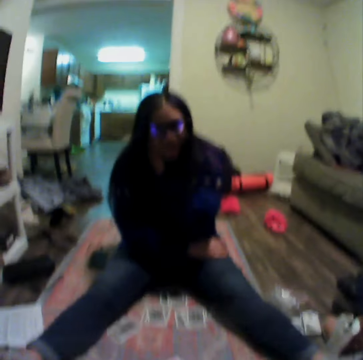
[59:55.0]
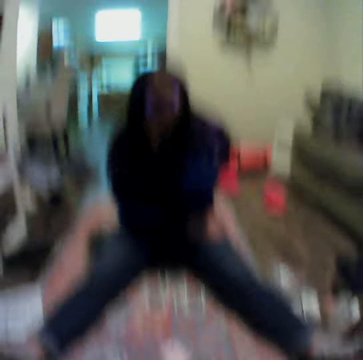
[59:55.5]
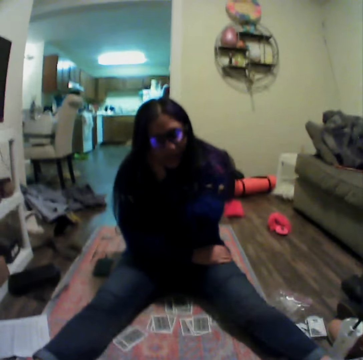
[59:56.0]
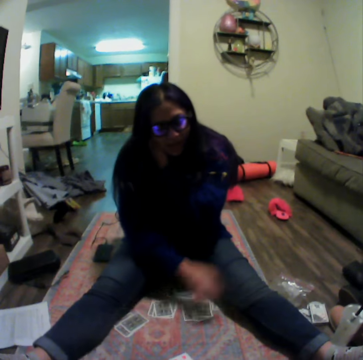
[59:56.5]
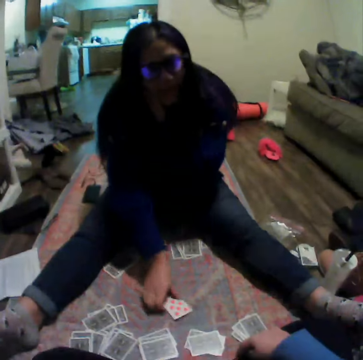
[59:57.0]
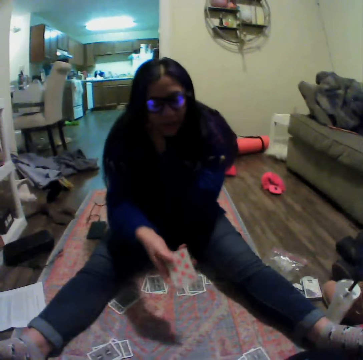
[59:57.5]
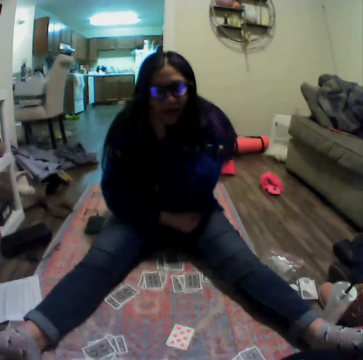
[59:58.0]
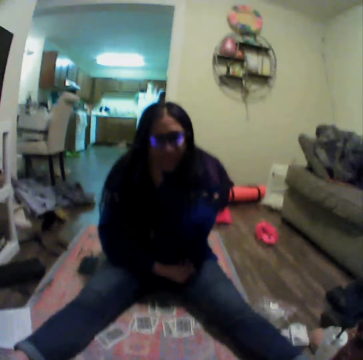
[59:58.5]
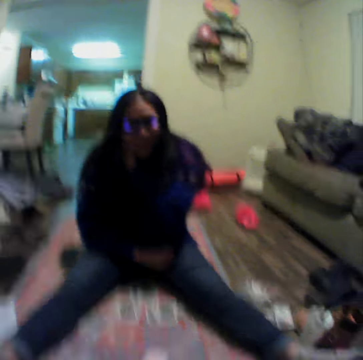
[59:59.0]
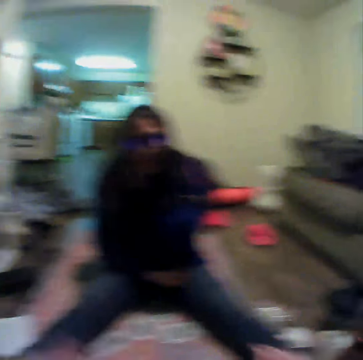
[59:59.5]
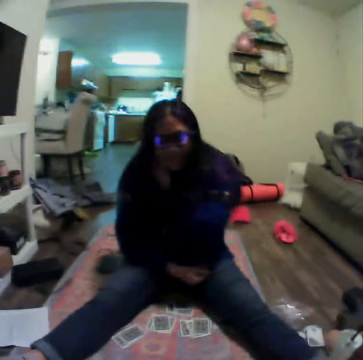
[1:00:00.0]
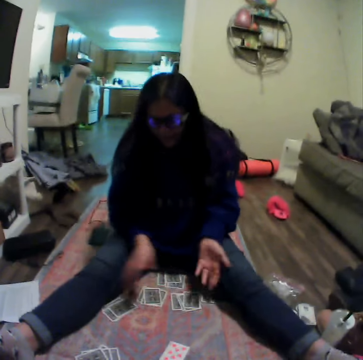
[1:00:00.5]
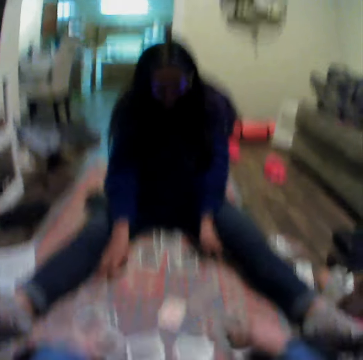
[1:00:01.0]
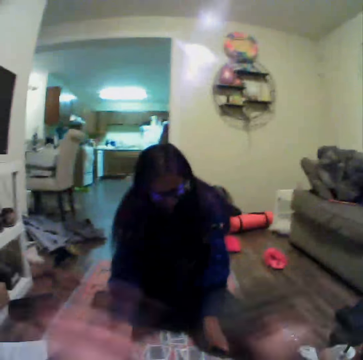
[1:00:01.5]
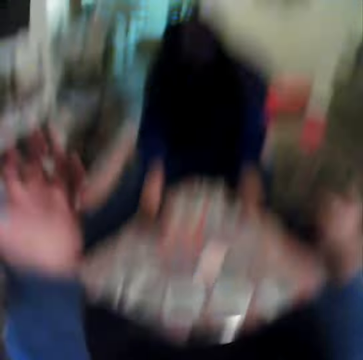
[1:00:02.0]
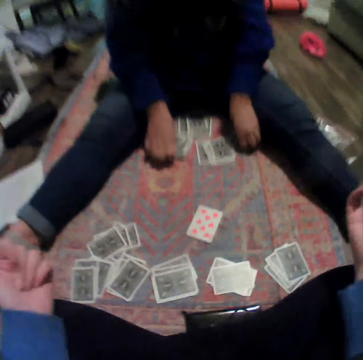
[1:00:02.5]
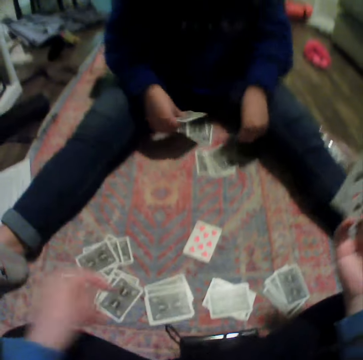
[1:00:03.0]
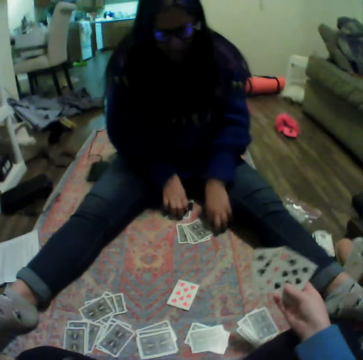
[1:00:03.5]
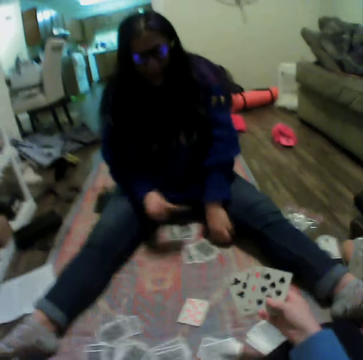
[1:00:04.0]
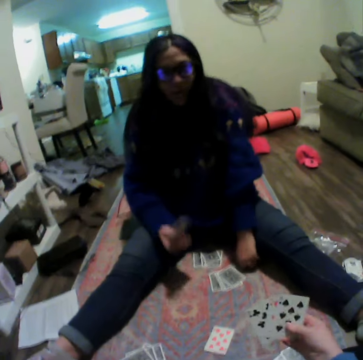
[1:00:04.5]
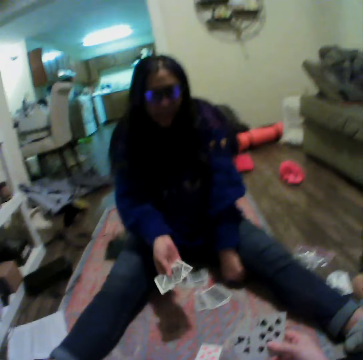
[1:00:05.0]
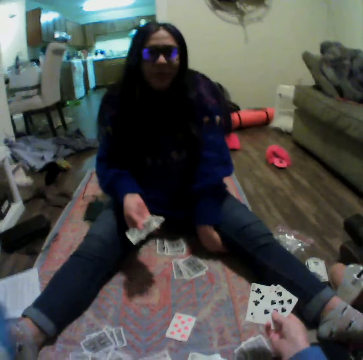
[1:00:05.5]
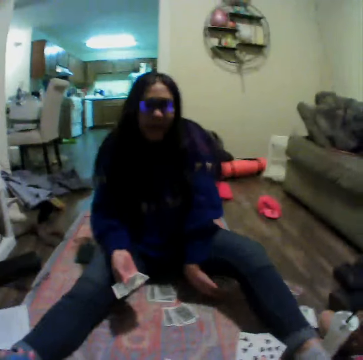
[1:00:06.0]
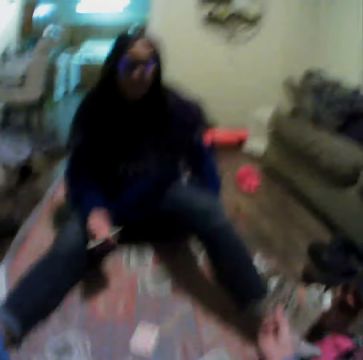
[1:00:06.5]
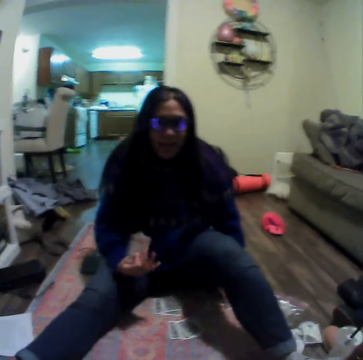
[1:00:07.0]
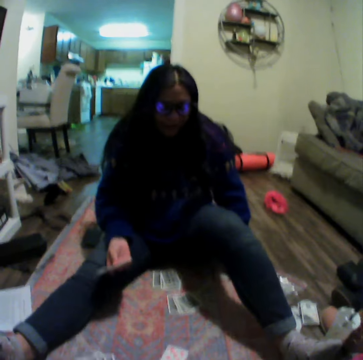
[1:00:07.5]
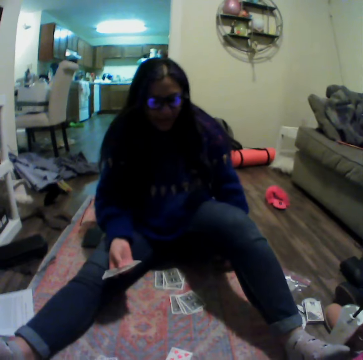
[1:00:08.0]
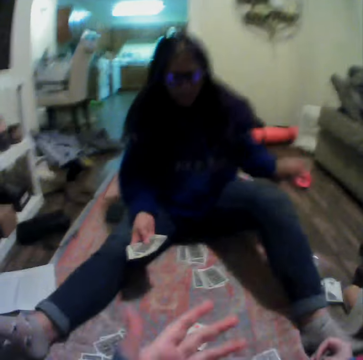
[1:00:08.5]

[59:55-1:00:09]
A woman picks up a card. The woman drops the card. The woman collects cards on the floor.

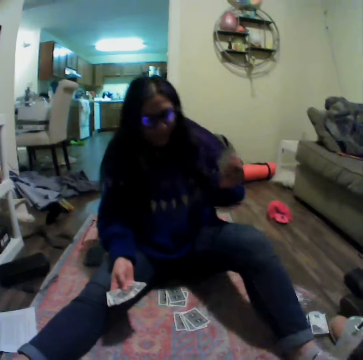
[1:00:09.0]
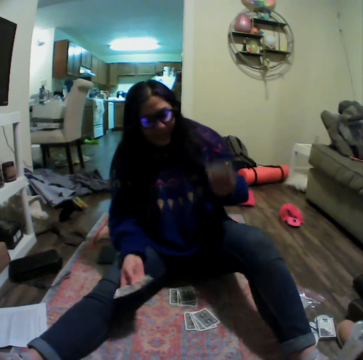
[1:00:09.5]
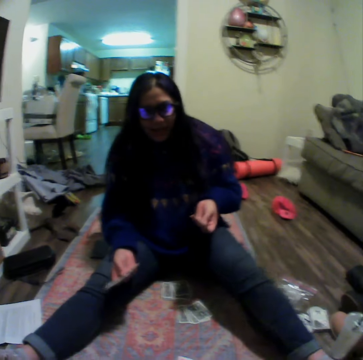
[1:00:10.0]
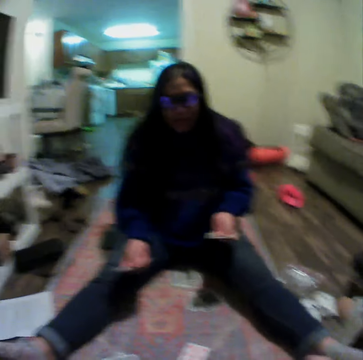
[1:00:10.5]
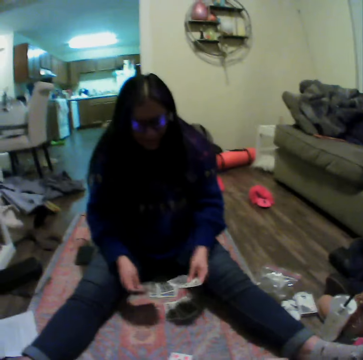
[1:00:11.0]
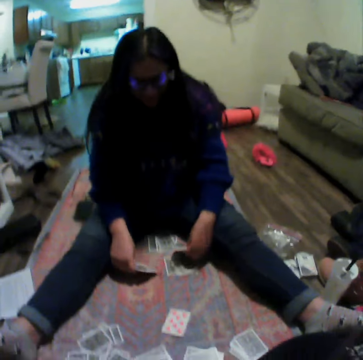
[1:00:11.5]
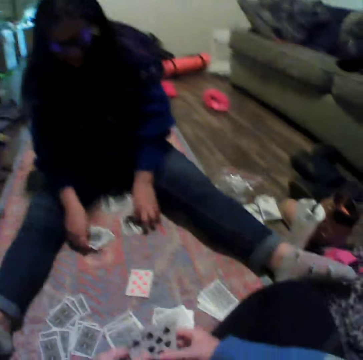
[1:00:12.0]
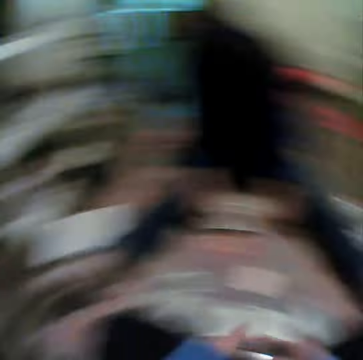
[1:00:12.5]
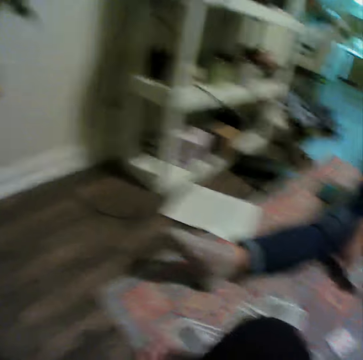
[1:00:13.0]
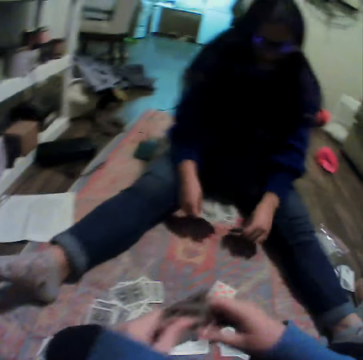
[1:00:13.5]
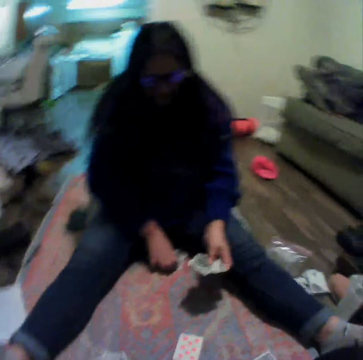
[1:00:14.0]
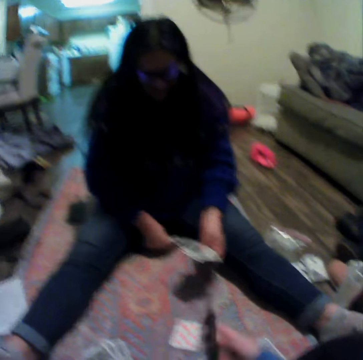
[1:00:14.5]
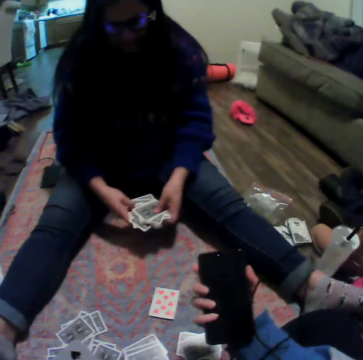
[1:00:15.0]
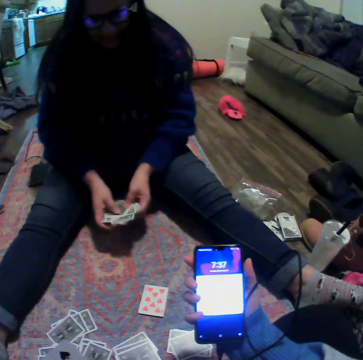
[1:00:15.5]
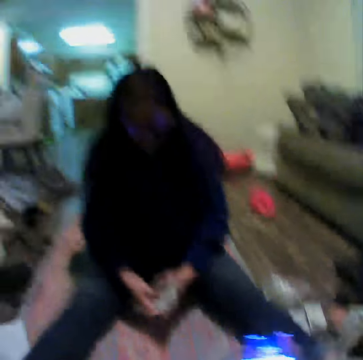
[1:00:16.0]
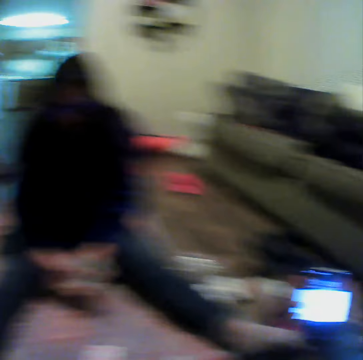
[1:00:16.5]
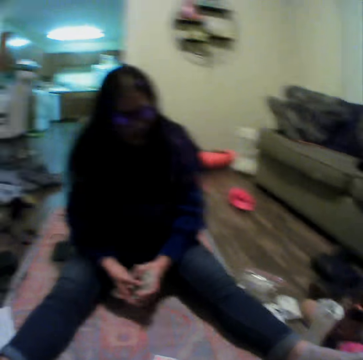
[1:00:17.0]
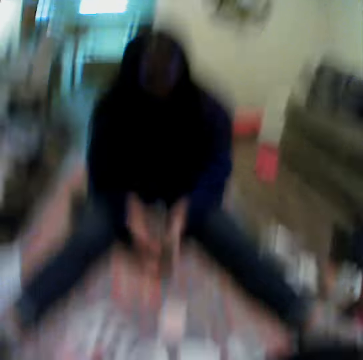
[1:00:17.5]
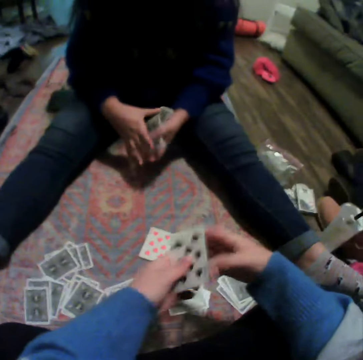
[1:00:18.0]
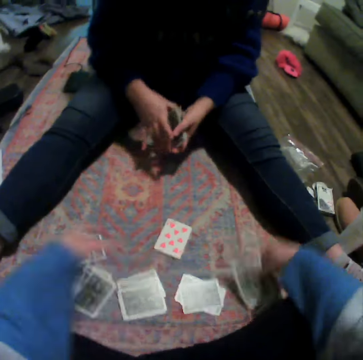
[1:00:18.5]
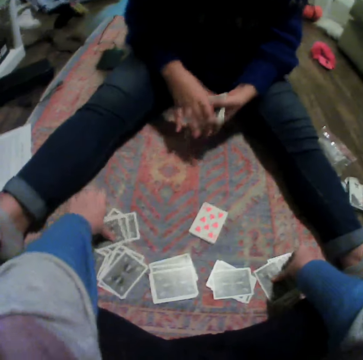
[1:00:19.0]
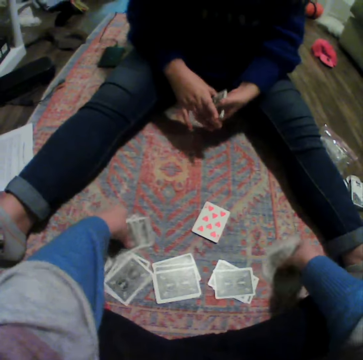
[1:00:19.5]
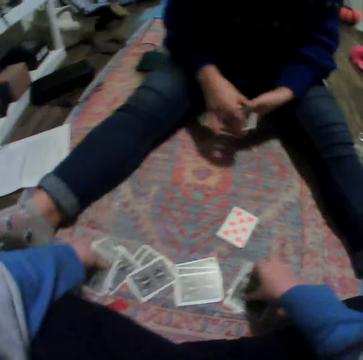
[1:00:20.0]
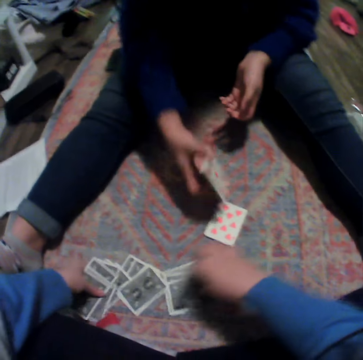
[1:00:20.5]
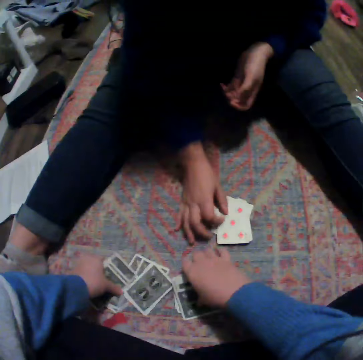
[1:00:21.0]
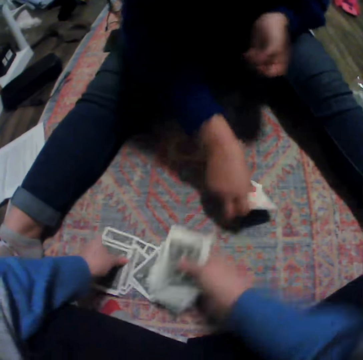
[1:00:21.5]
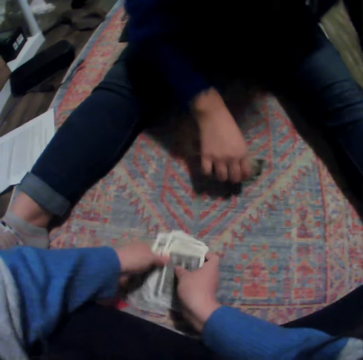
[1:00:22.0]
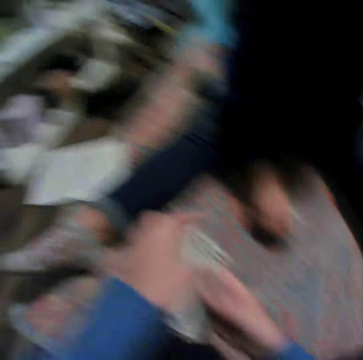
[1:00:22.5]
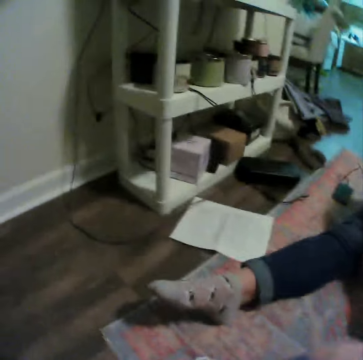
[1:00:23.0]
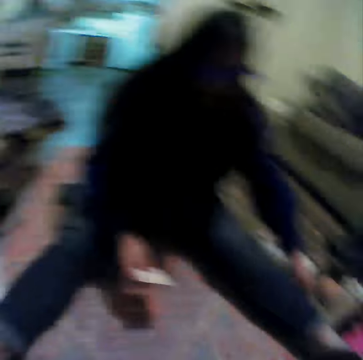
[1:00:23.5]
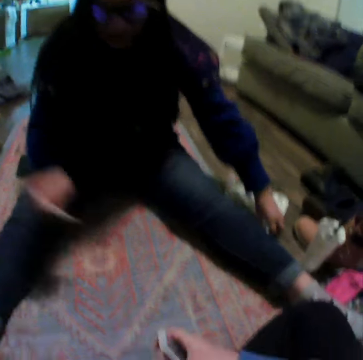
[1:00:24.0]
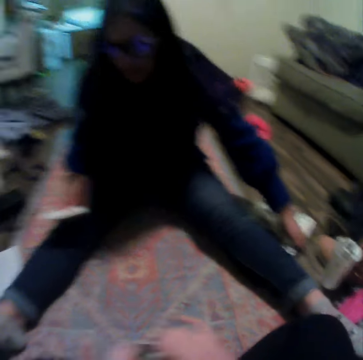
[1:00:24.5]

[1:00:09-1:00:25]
The camera wearer plays a card game with a woman on the floor. He picks up his phone on the floor. He uses the phone. He collects the cards on the floor. The woman collects the cards on the floor.

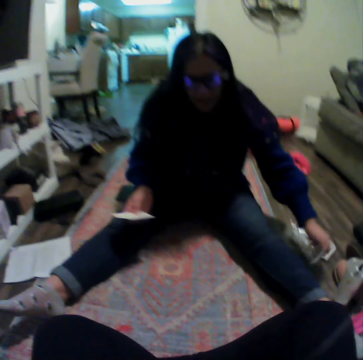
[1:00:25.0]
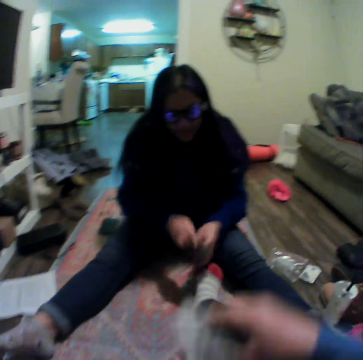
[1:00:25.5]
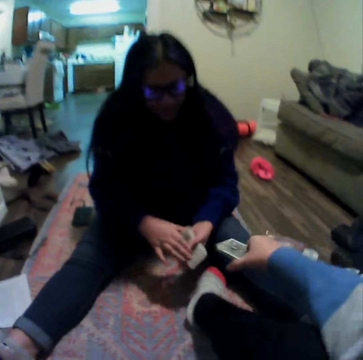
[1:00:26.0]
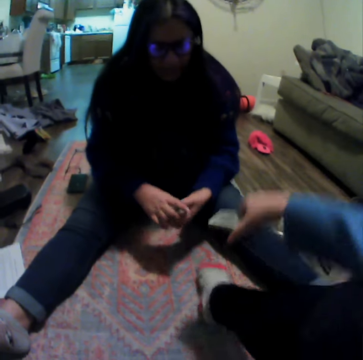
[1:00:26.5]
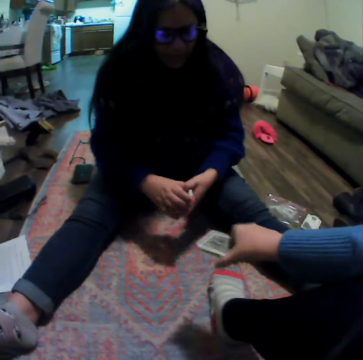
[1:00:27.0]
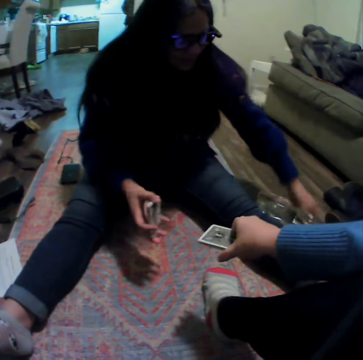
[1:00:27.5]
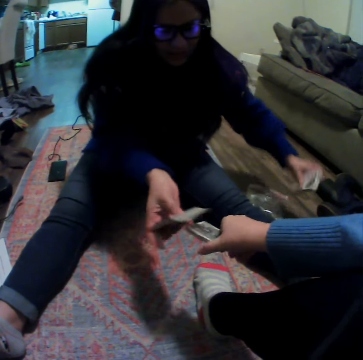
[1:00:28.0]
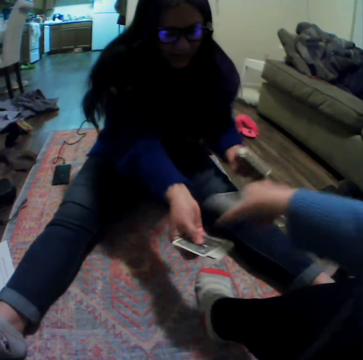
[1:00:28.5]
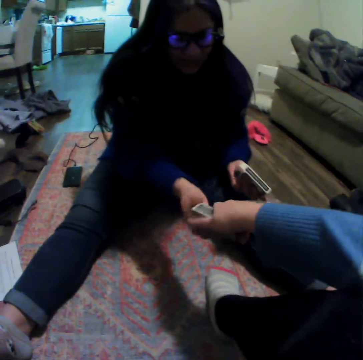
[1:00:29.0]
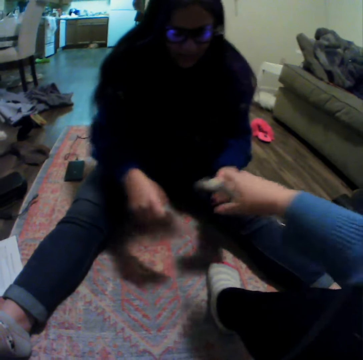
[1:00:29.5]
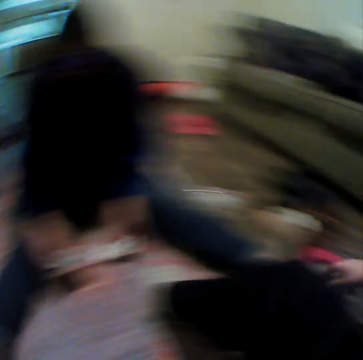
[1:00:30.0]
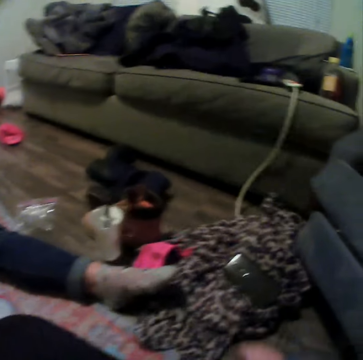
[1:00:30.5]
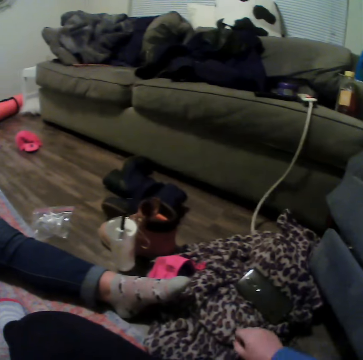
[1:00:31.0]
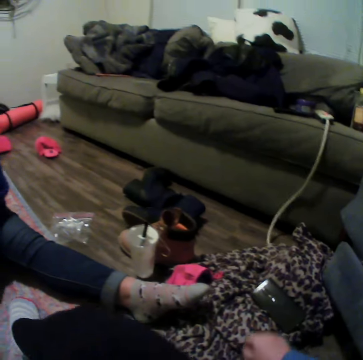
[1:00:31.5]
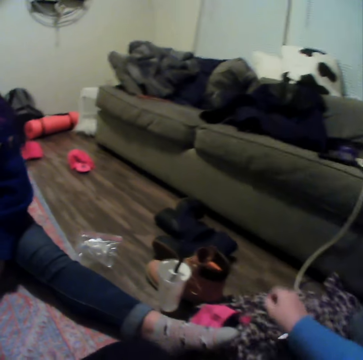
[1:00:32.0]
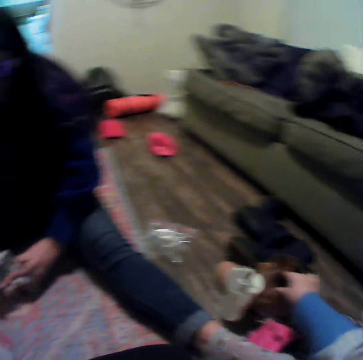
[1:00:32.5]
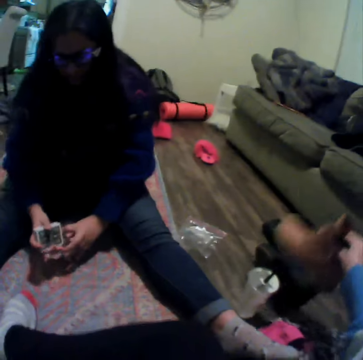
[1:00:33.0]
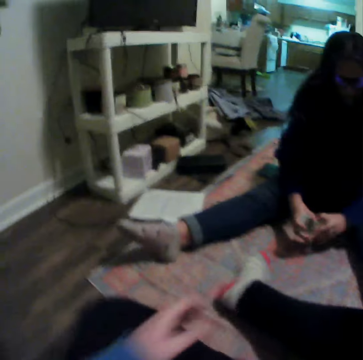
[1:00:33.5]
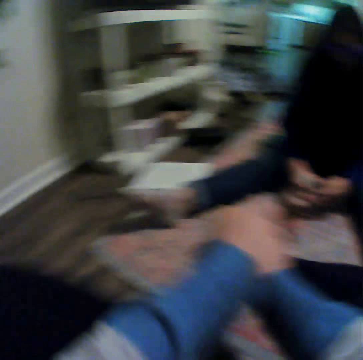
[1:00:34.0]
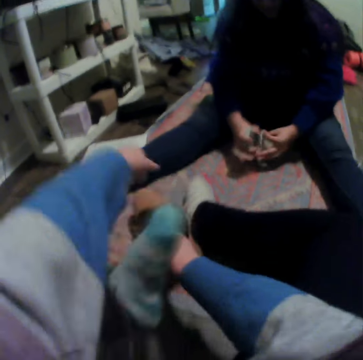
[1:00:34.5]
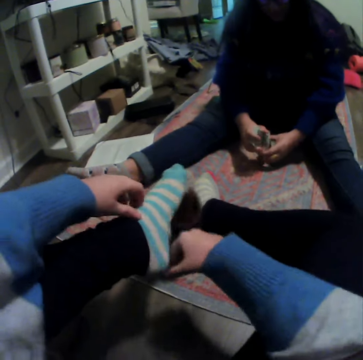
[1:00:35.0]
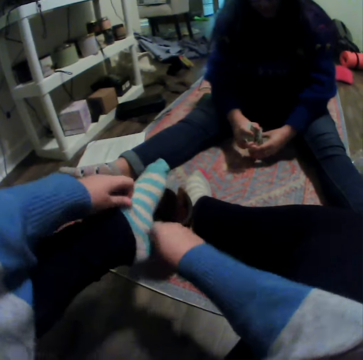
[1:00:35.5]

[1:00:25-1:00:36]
A woman picks cards from the camera wearer. The camera wearer gives the woman cards on his hands. He looks around. He picks up a boot. The woman shuffles the cards.
